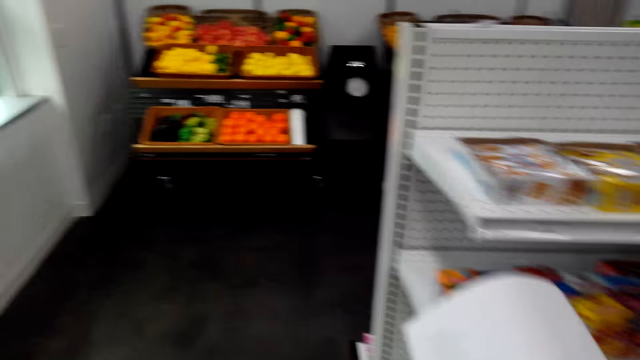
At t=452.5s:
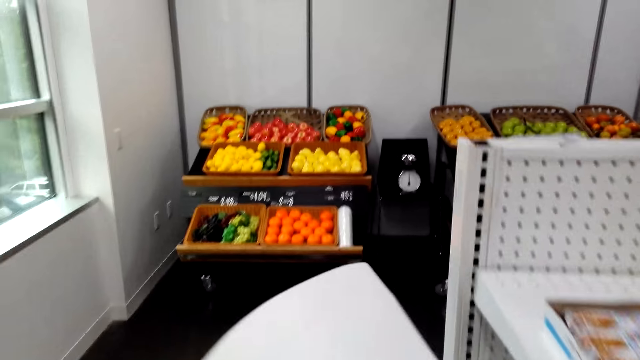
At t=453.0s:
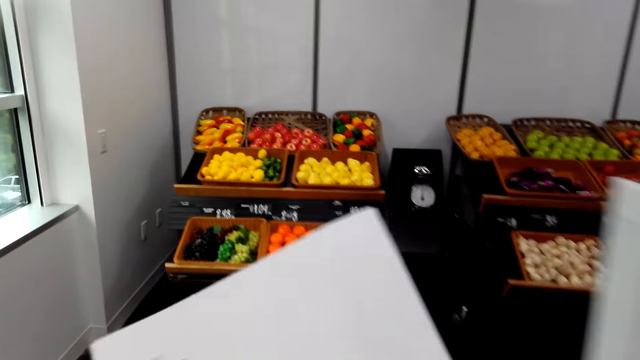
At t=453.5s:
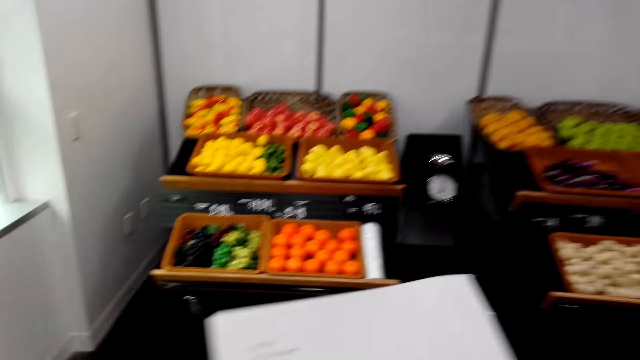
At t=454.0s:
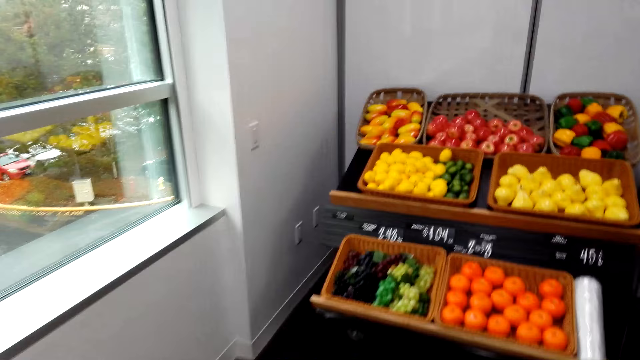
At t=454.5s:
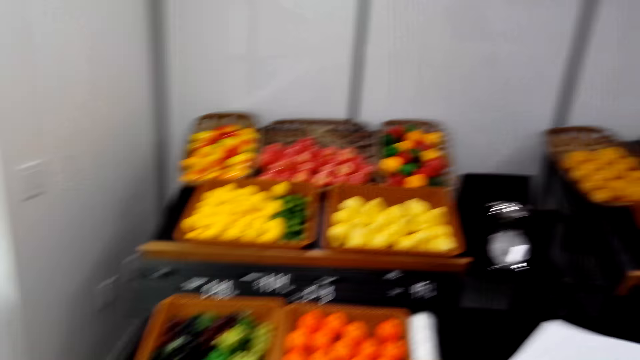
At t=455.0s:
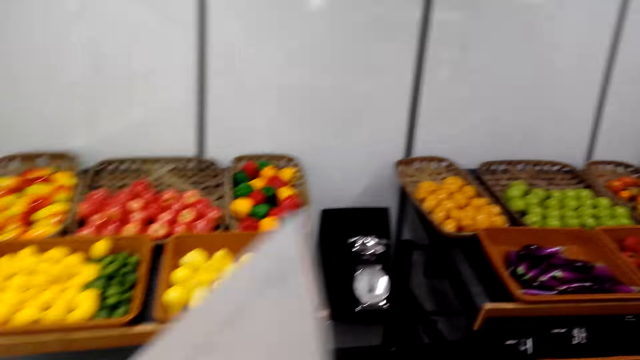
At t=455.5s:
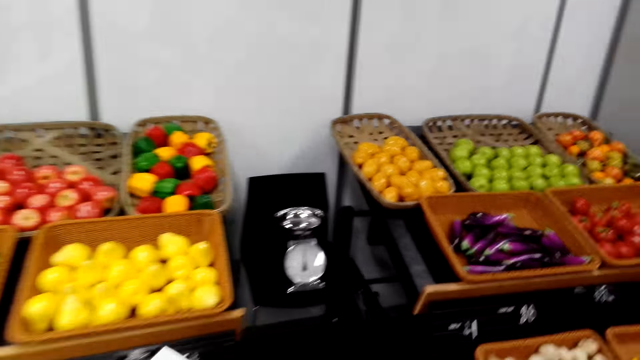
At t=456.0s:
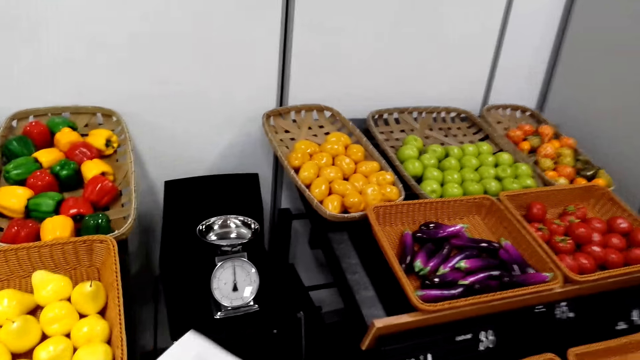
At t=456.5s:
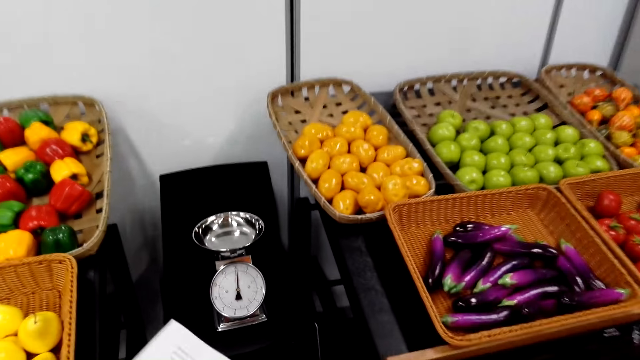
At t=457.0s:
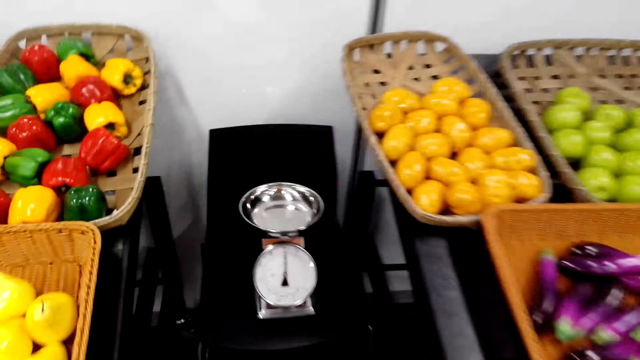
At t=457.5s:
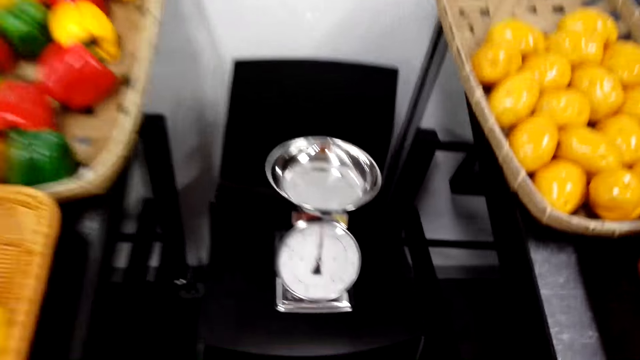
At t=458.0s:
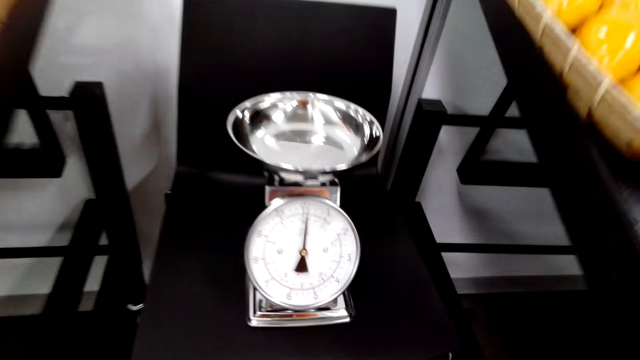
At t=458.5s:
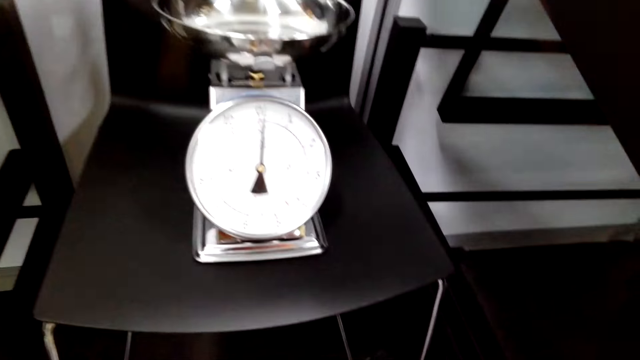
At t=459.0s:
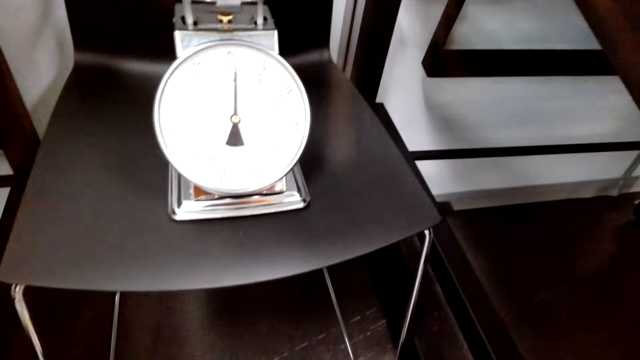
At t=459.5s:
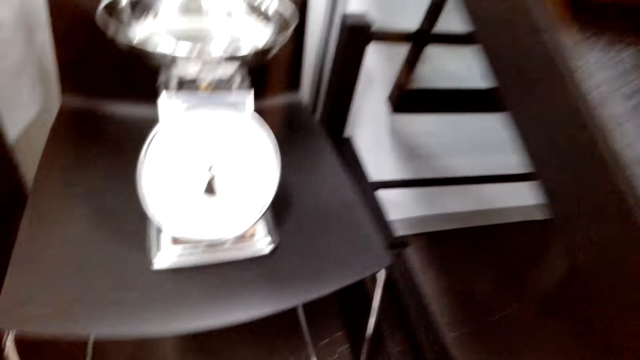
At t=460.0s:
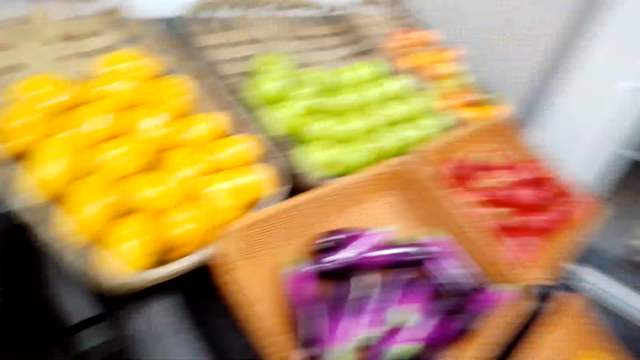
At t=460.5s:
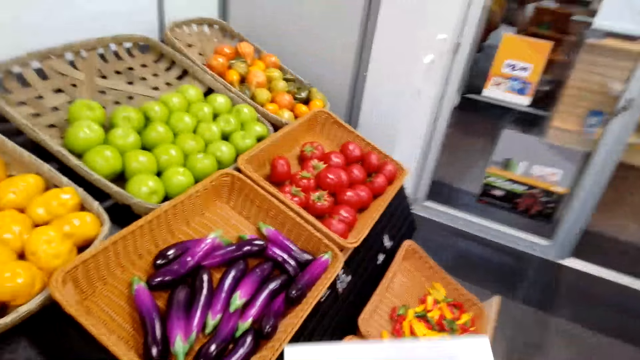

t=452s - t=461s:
The camera wearer stares at the list. They walk in the supermarket. They stare at the weighing scale.

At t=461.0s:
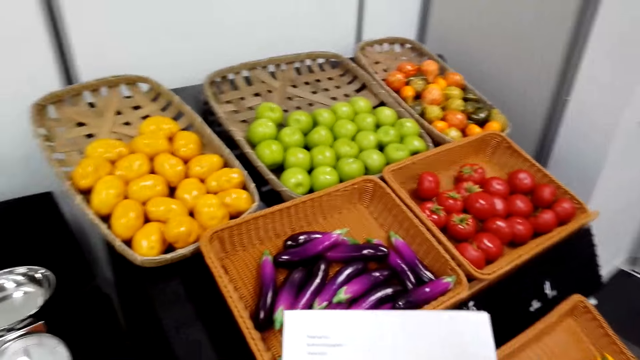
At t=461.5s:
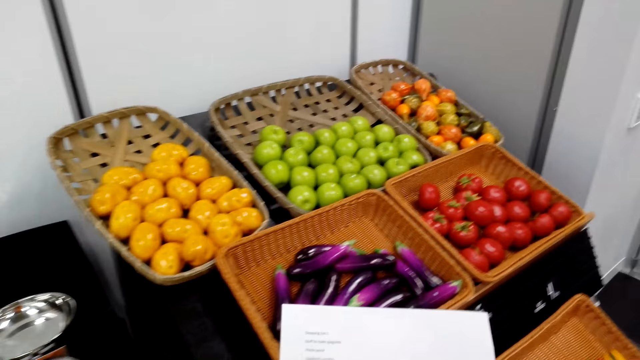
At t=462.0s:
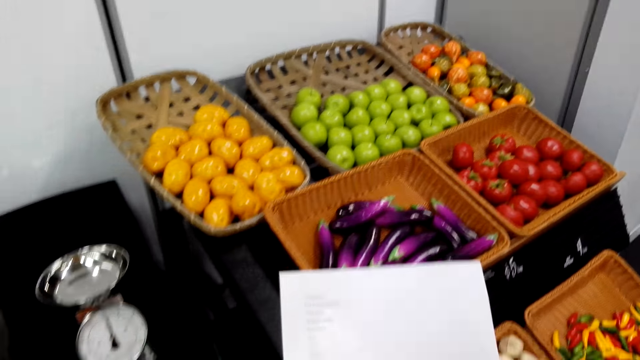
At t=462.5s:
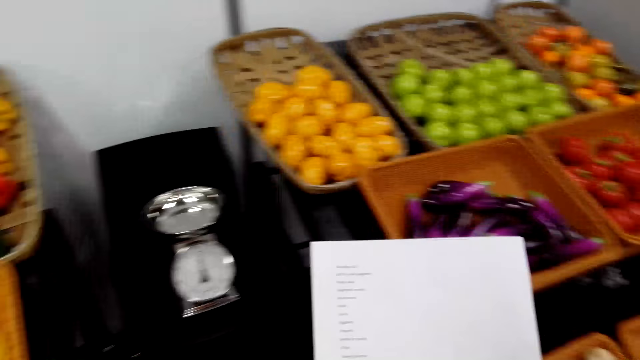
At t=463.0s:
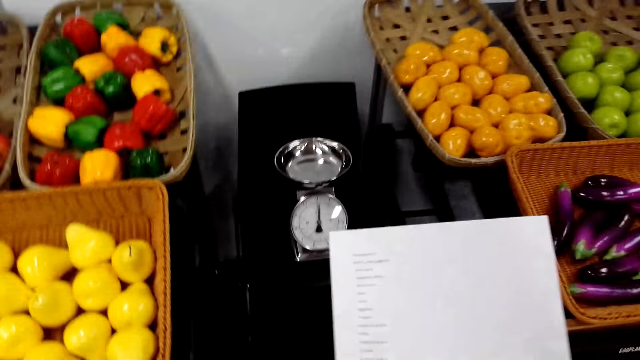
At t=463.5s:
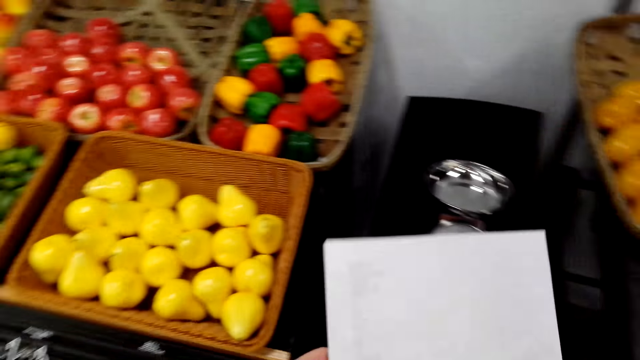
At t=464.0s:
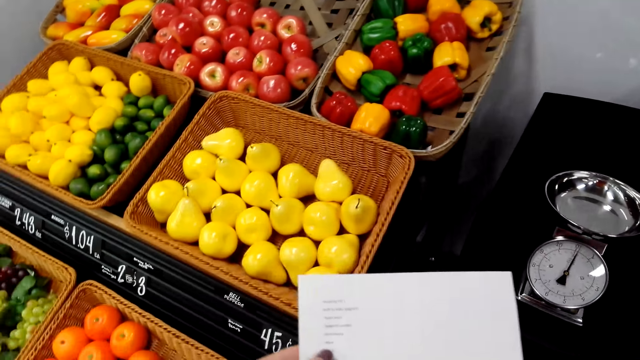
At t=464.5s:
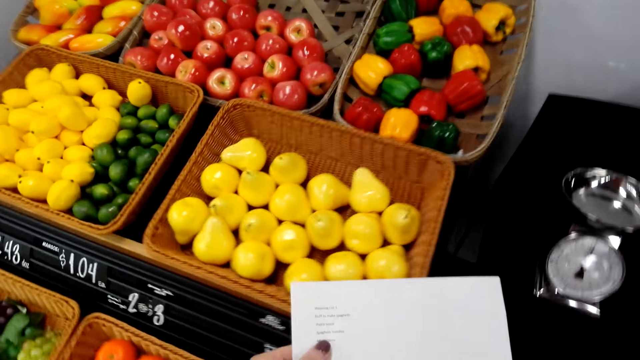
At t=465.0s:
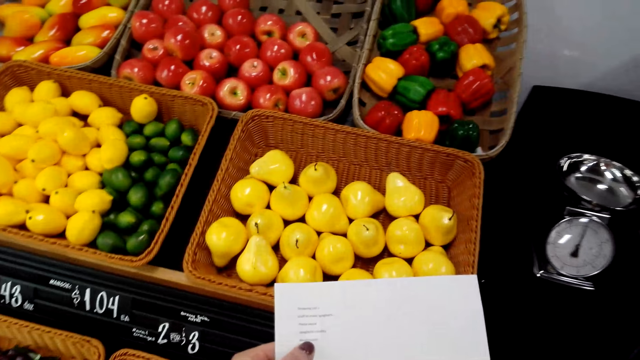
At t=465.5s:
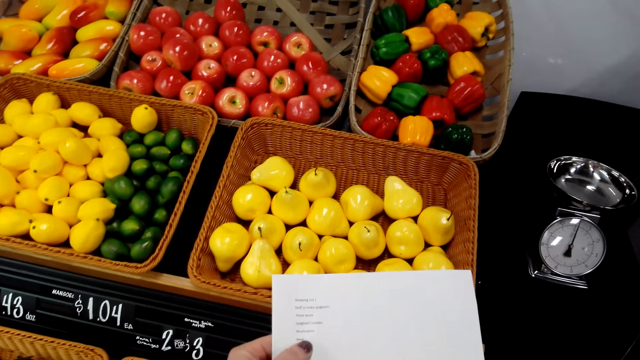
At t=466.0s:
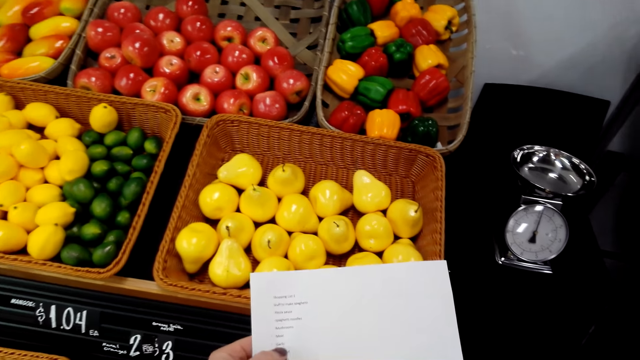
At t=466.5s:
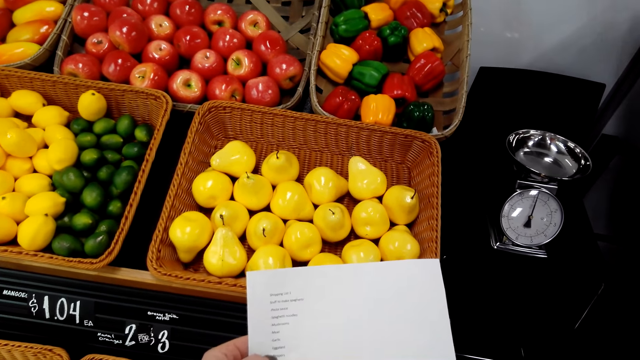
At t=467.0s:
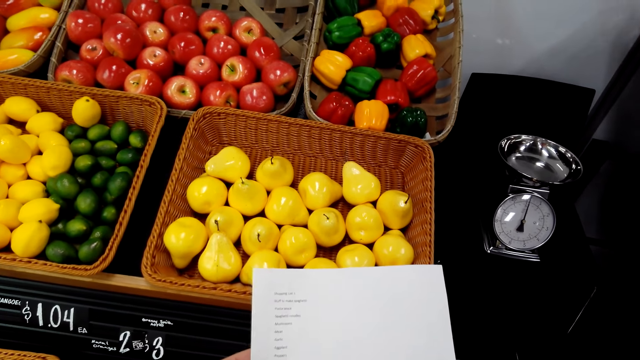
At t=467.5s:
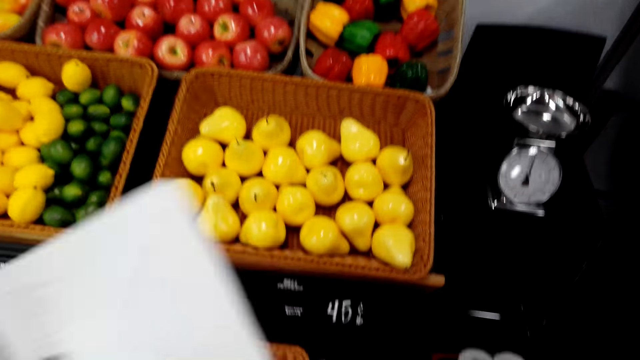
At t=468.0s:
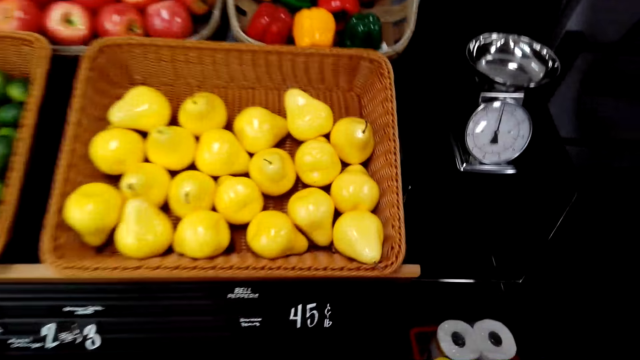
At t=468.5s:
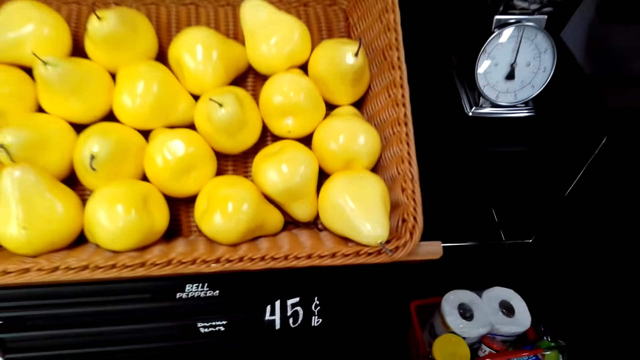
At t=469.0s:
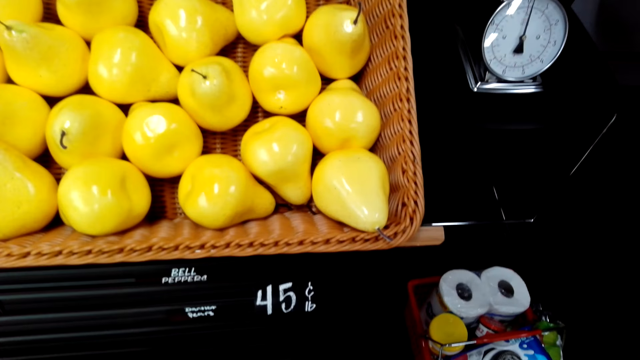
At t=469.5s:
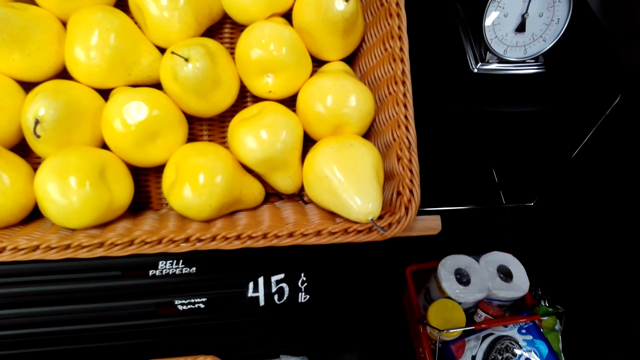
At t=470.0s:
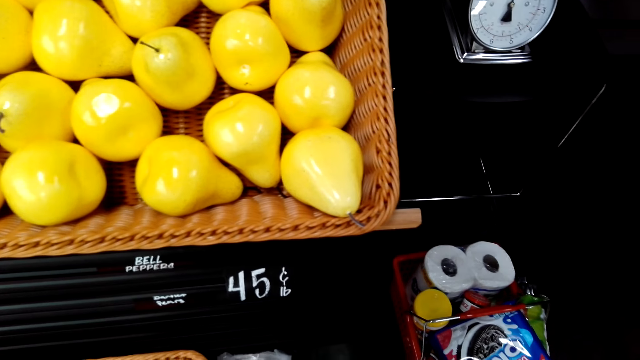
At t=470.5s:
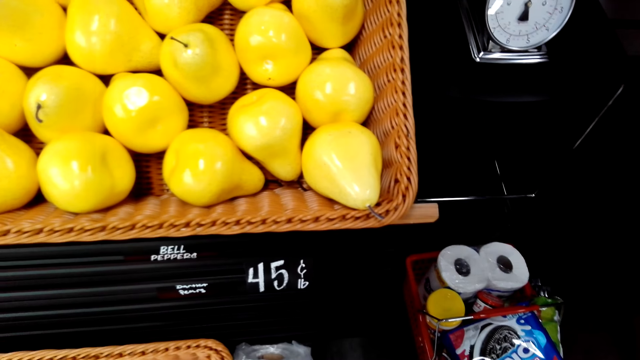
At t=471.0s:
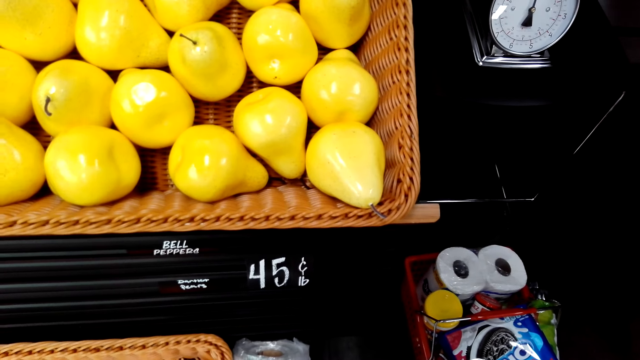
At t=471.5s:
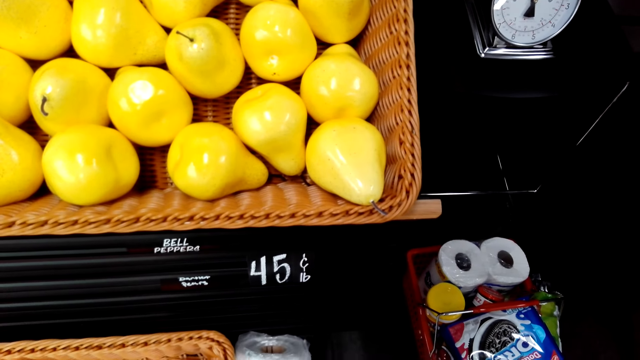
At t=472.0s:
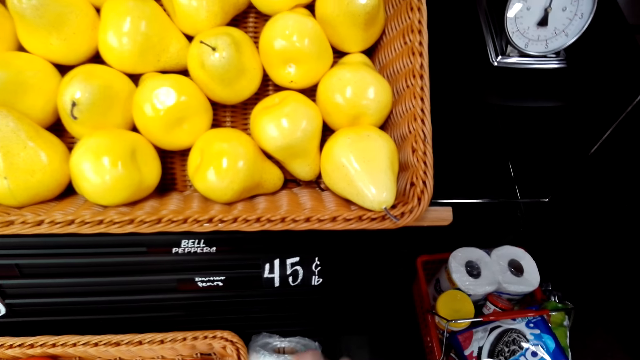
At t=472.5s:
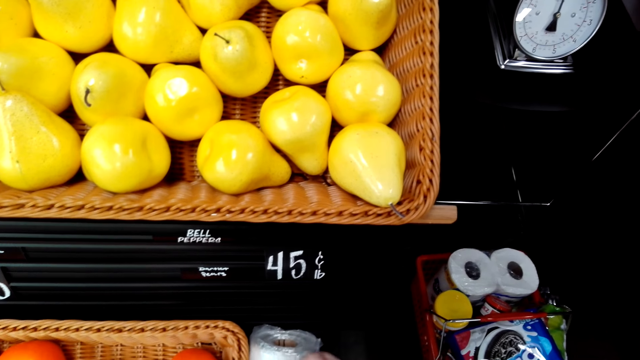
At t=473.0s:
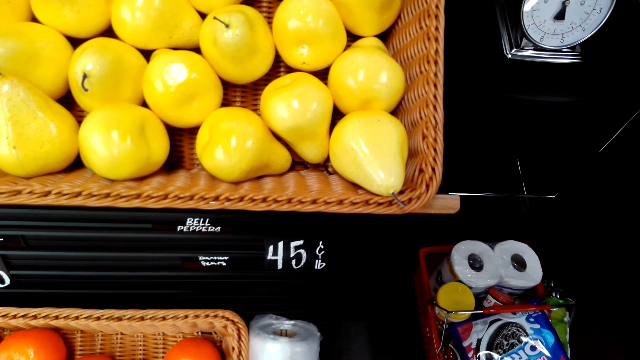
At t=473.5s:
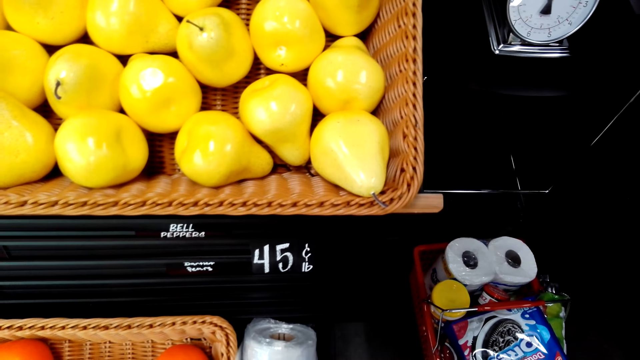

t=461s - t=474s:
The camera wearer stares at the list. They stare at the list again. They stare at the apple.
